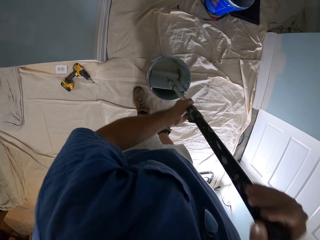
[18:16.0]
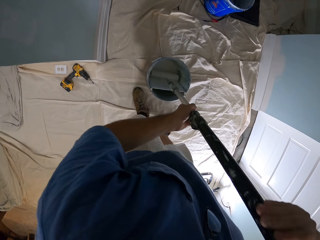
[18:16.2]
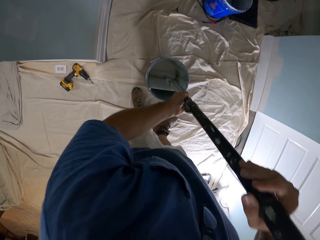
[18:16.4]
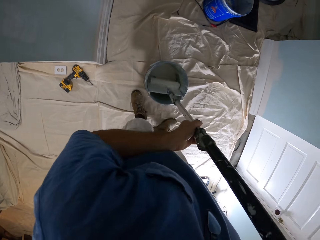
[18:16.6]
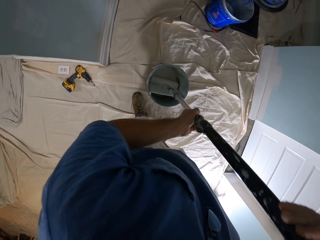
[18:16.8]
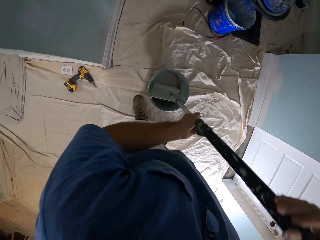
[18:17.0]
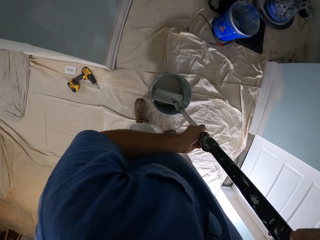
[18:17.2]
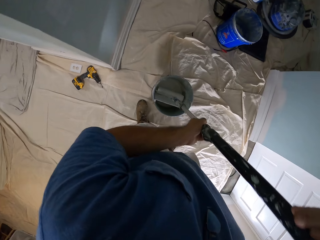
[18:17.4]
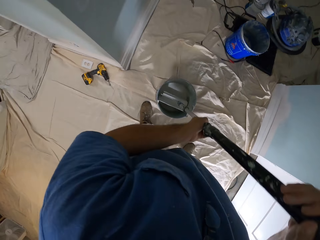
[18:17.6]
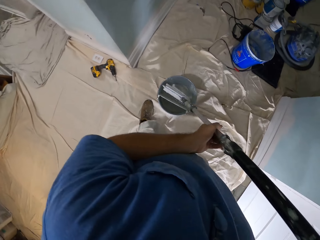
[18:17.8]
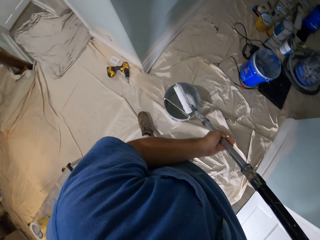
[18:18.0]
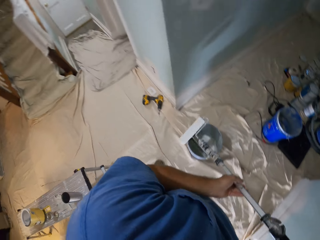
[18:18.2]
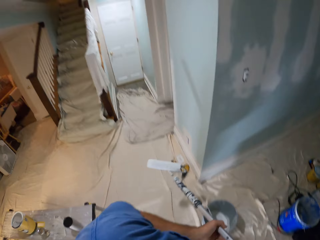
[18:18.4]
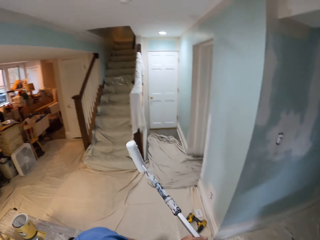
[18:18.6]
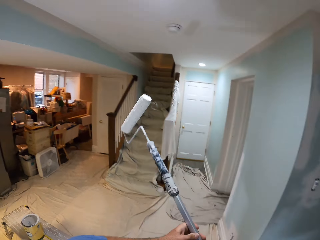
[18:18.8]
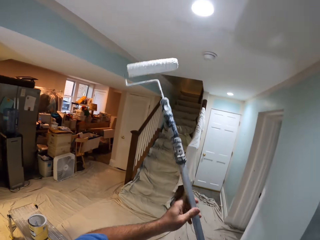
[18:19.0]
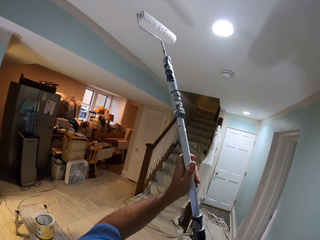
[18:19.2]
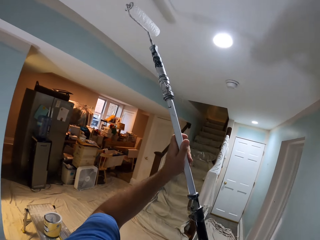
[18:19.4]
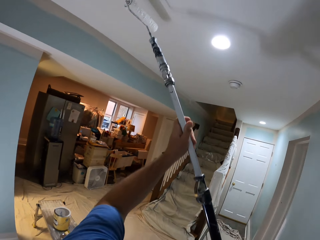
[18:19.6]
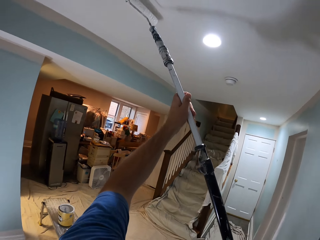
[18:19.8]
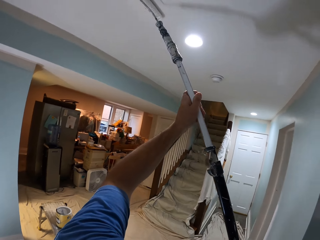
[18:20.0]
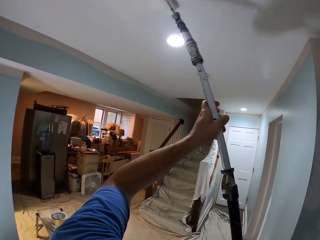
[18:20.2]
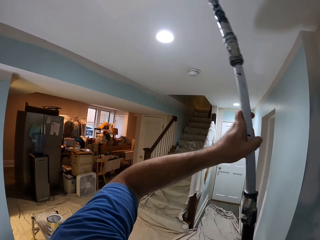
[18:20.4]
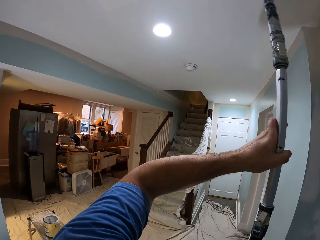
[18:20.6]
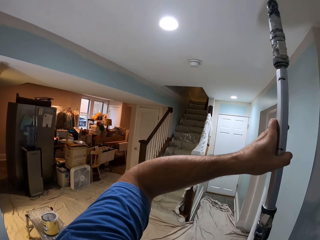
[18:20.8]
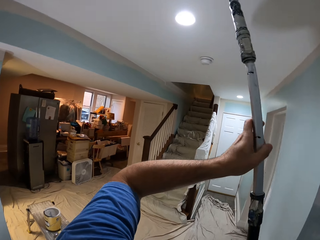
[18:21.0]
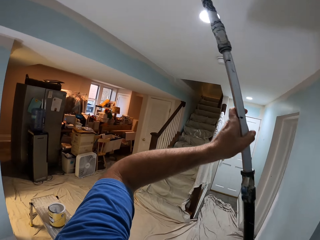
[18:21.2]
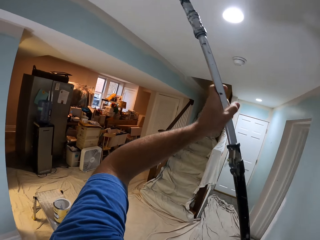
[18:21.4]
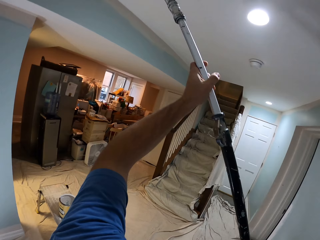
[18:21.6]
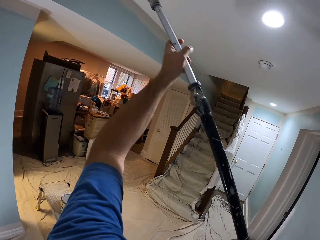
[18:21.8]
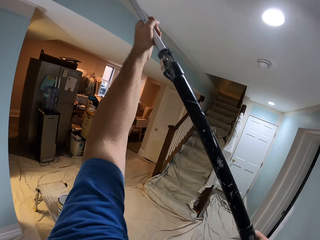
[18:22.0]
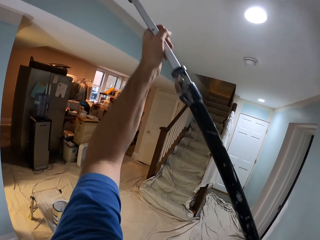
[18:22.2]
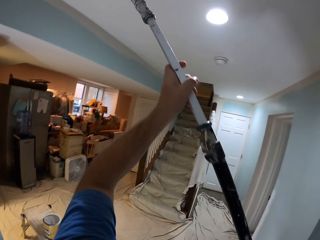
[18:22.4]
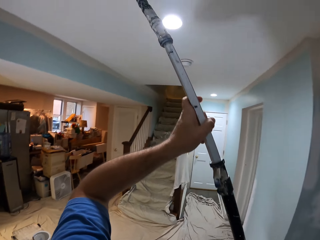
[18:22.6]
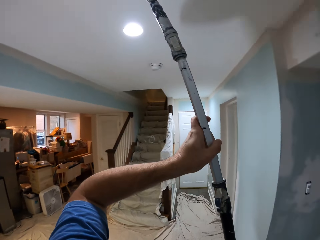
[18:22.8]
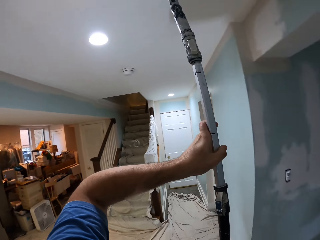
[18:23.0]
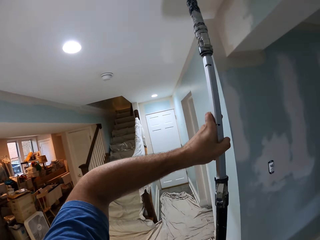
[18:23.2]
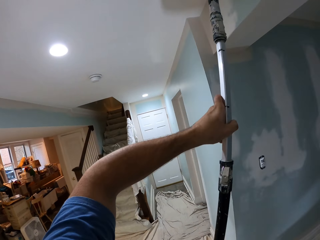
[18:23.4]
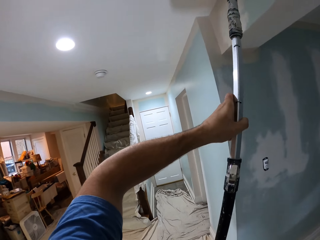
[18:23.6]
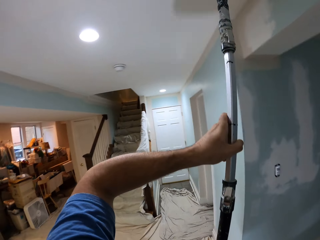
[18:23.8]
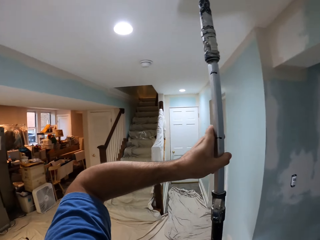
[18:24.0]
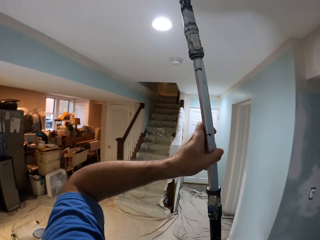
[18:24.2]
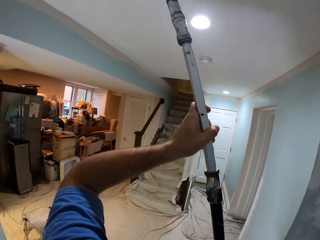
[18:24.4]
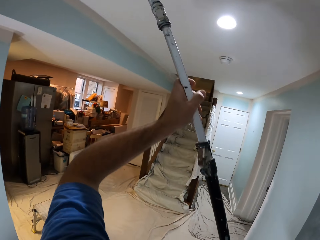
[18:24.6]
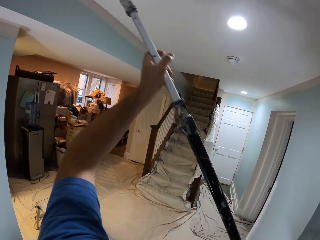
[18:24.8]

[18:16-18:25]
The camera wearer paints the ceiling with the paint roller.

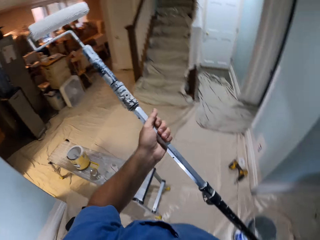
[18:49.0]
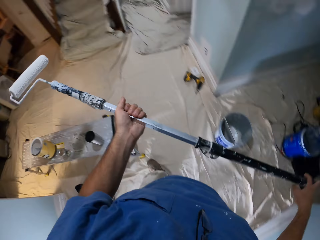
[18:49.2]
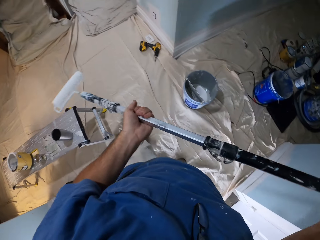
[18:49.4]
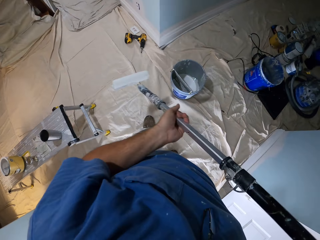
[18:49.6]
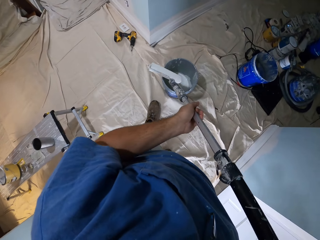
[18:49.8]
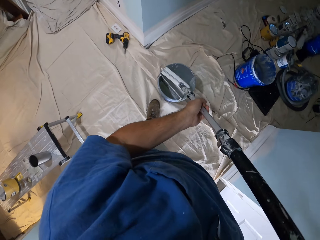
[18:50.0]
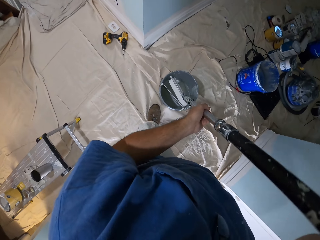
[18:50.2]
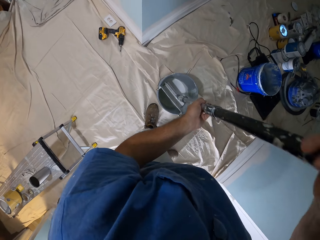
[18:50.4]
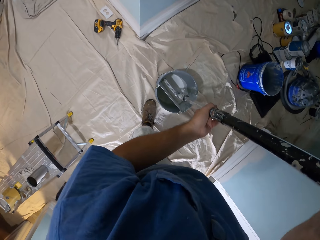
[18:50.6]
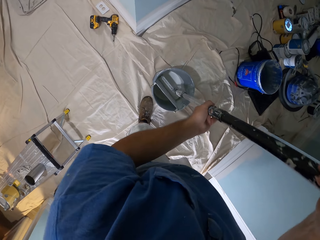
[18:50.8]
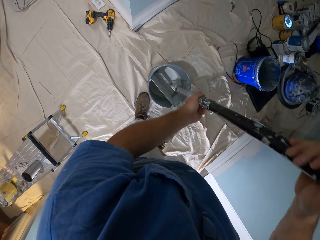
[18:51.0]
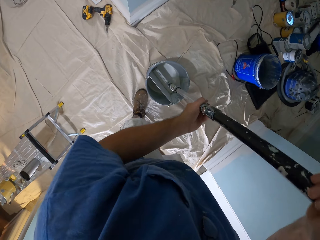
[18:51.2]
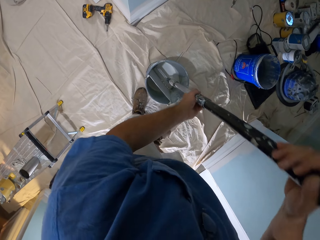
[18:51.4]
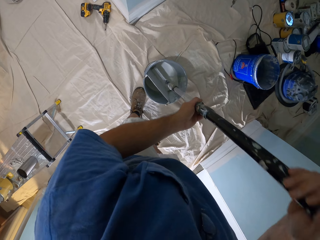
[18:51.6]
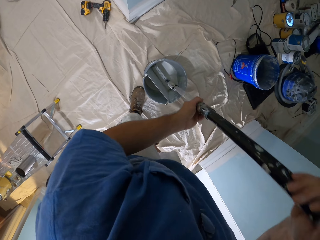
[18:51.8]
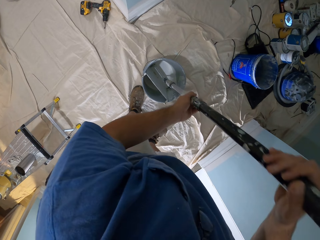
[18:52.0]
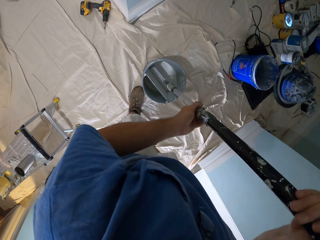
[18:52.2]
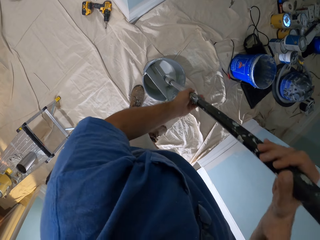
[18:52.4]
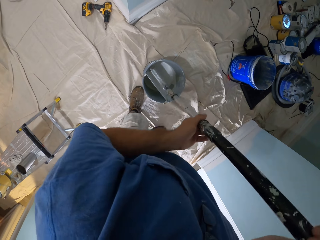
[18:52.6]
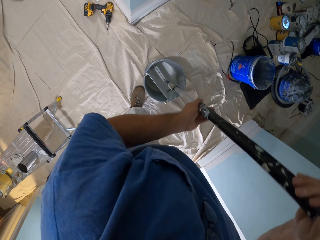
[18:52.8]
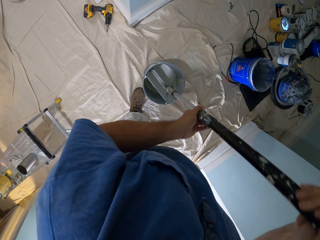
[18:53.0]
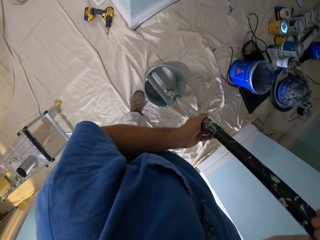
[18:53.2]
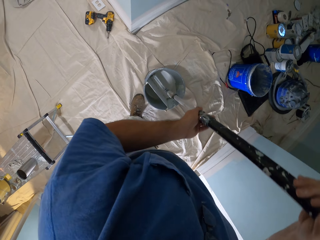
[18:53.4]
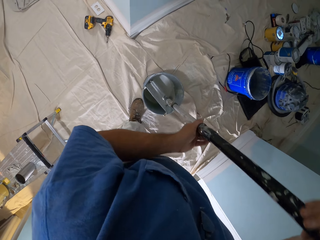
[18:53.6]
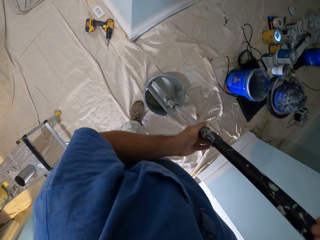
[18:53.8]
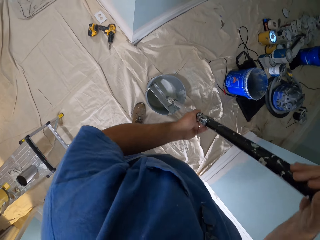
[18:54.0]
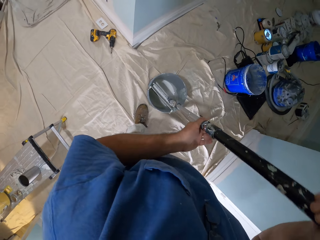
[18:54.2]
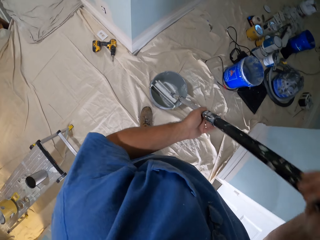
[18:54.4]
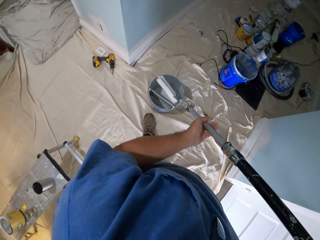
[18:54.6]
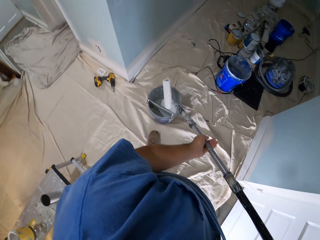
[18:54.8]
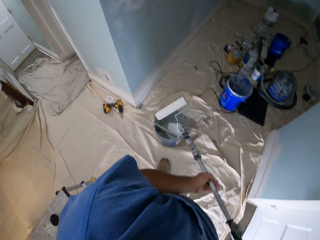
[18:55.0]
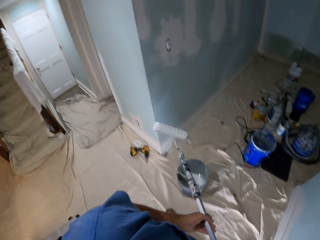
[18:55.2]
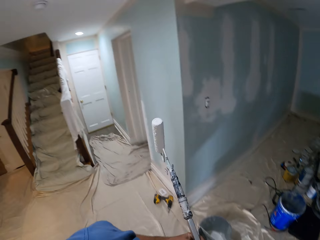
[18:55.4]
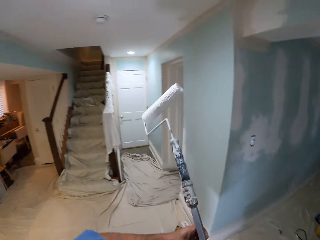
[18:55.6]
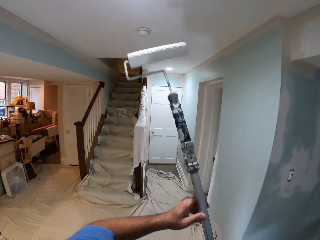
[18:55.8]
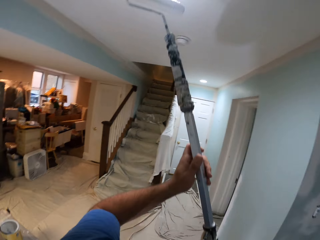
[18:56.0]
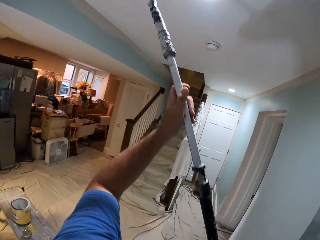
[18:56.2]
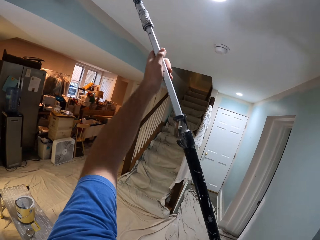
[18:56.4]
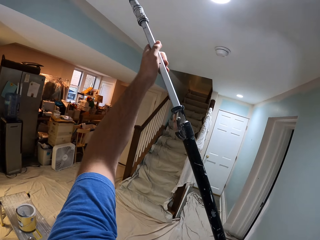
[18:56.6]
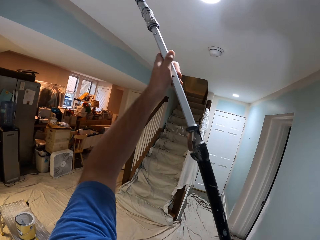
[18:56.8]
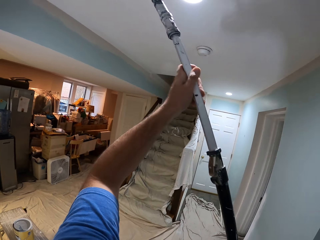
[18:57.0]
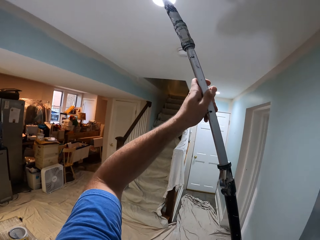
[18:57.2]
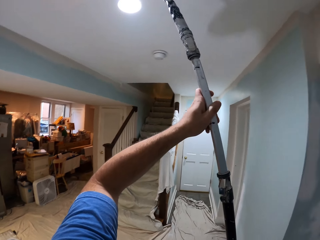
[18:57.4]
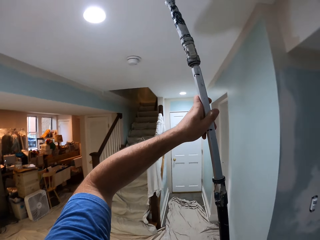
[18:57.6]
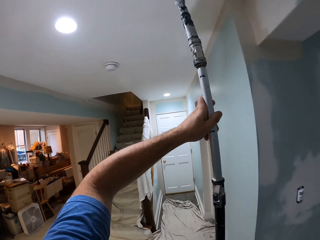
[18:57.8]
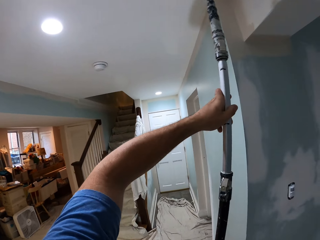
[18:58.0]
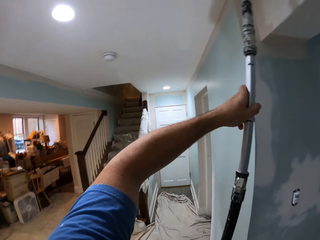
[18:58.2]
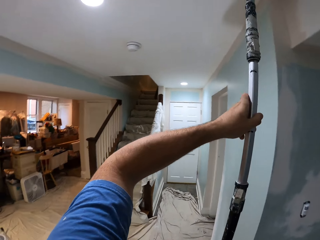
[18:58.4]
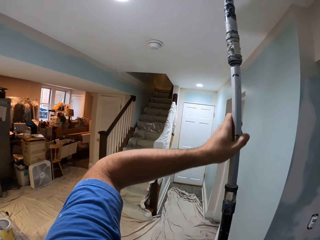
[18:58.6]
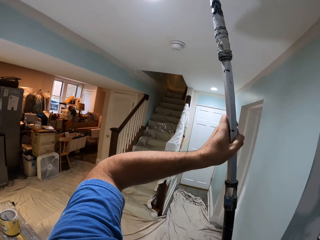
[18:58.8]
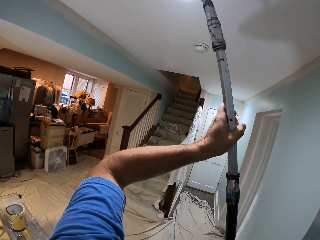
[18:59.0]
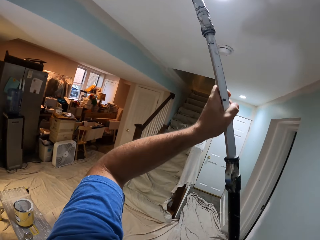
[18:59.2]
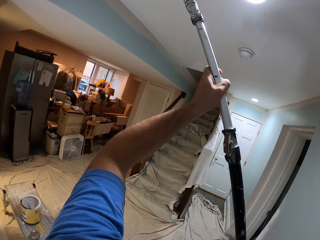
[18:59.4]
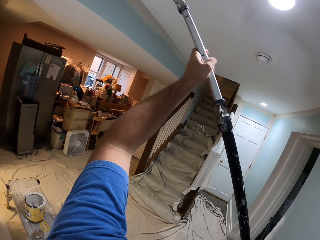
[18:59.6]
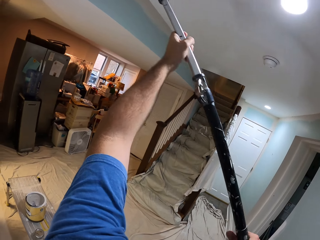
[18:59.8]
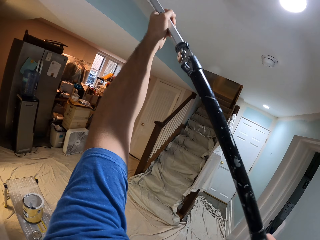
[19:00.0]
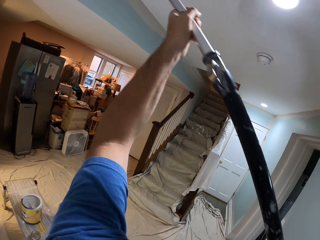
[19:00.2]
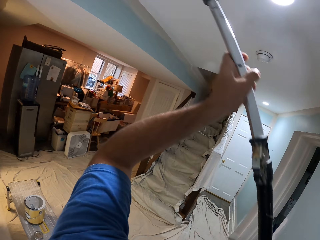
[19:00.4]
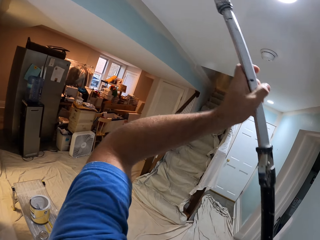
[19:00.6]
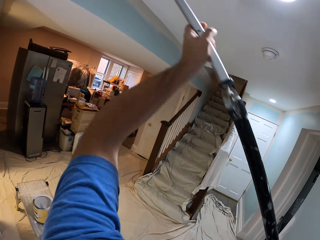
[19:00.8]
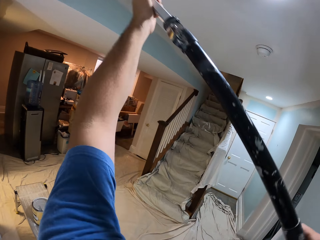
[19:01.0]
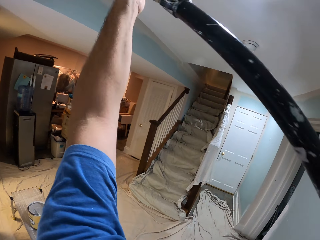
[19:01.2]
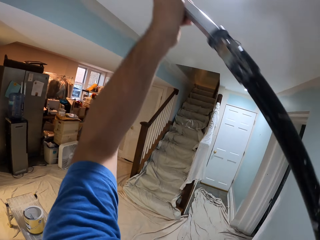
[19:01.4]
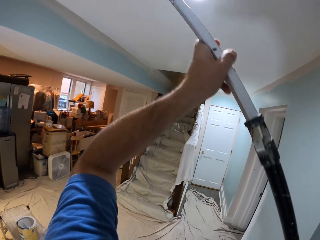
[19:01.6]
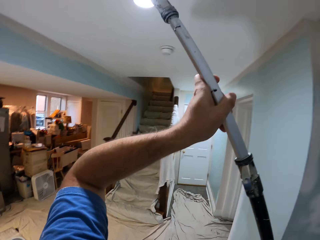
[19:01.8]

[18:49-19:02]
The camera wearer dips the paint roller in a bucket of paint. They paint the ceiling with the paint roller.
